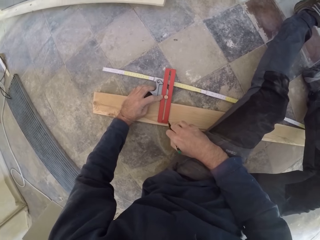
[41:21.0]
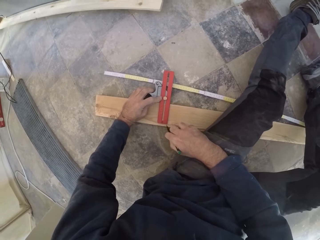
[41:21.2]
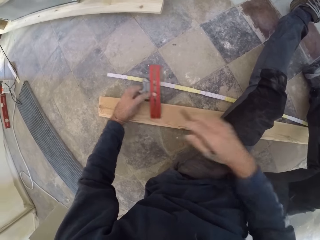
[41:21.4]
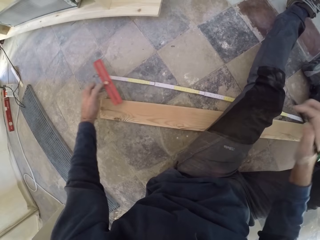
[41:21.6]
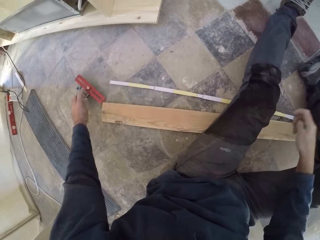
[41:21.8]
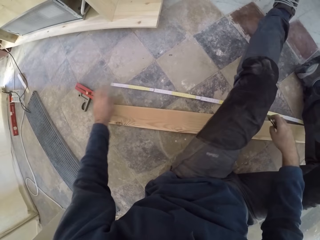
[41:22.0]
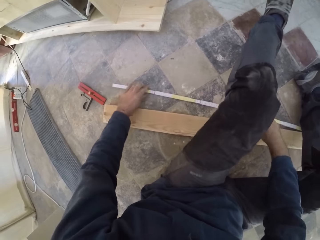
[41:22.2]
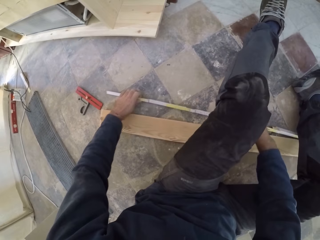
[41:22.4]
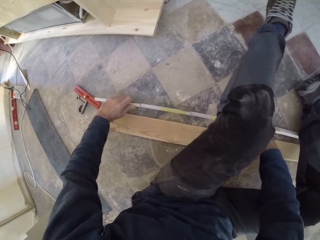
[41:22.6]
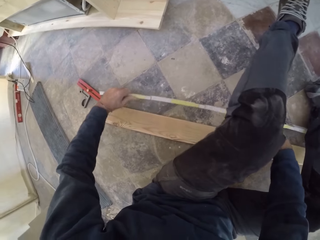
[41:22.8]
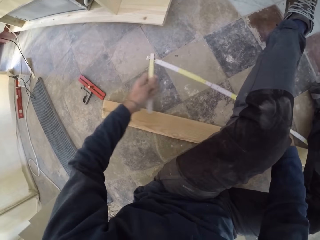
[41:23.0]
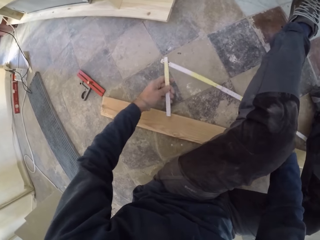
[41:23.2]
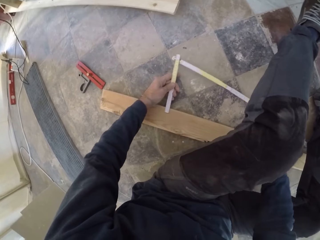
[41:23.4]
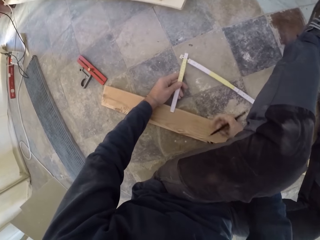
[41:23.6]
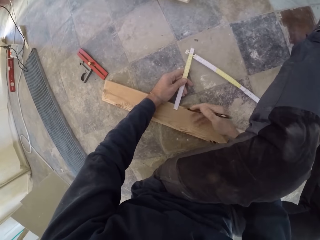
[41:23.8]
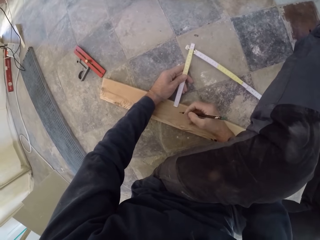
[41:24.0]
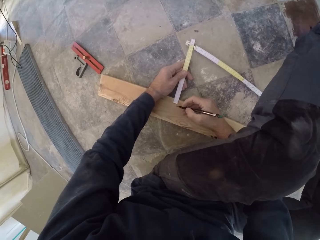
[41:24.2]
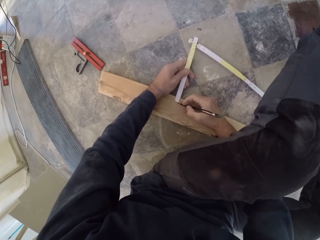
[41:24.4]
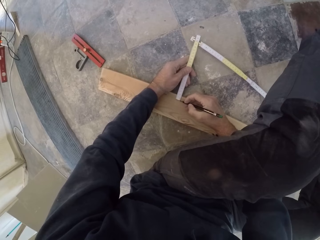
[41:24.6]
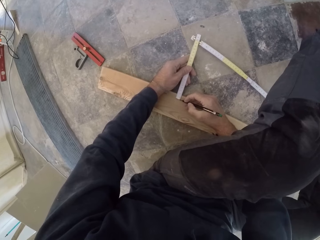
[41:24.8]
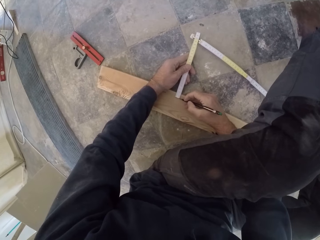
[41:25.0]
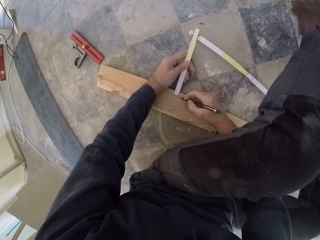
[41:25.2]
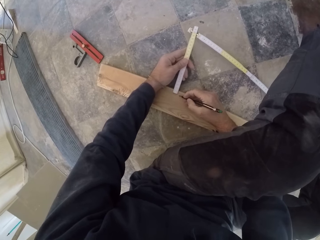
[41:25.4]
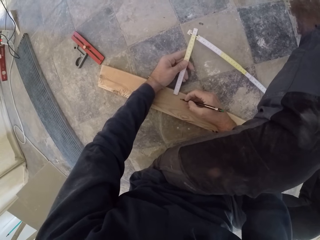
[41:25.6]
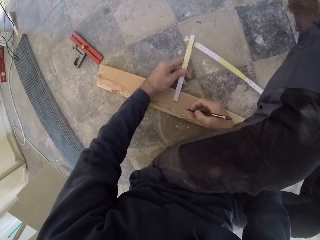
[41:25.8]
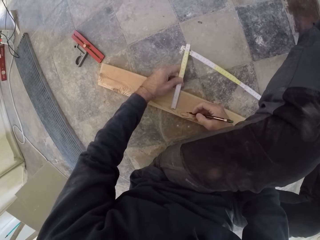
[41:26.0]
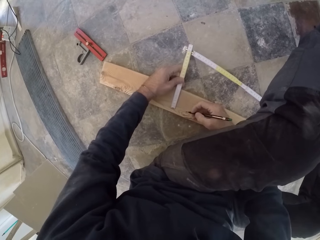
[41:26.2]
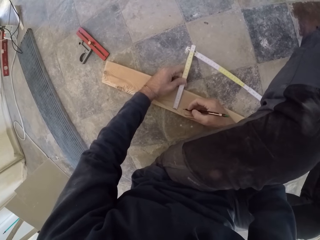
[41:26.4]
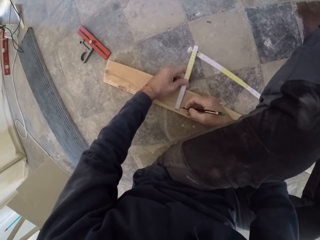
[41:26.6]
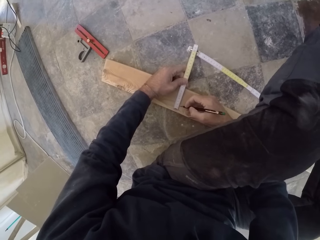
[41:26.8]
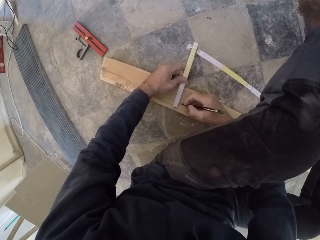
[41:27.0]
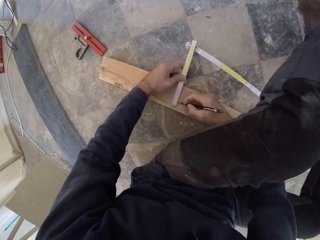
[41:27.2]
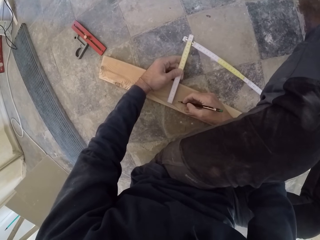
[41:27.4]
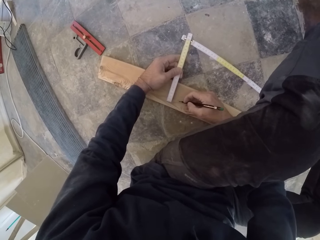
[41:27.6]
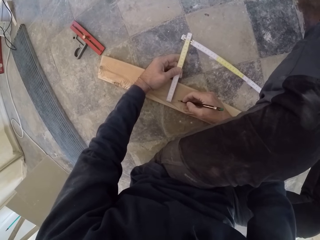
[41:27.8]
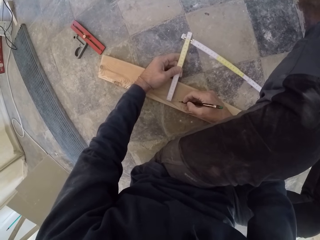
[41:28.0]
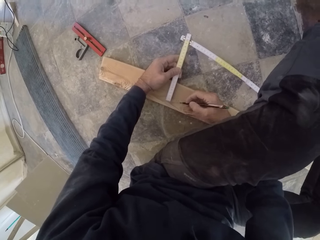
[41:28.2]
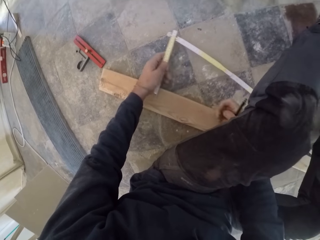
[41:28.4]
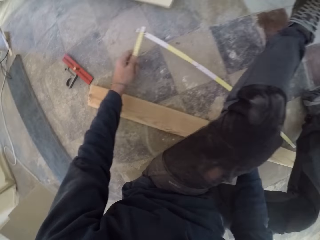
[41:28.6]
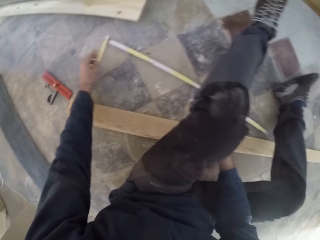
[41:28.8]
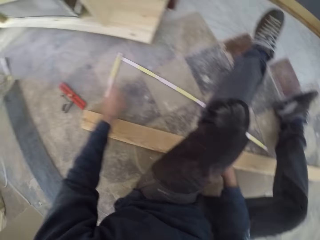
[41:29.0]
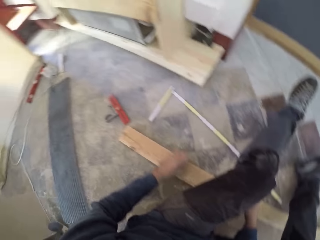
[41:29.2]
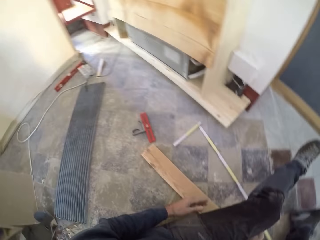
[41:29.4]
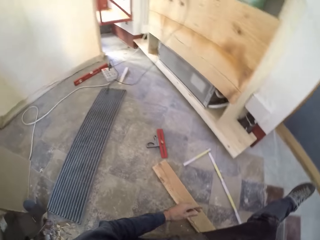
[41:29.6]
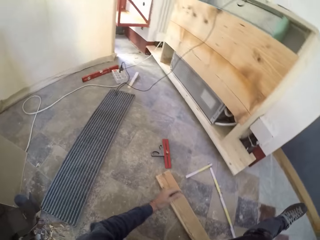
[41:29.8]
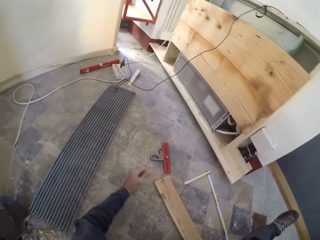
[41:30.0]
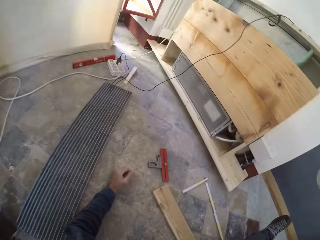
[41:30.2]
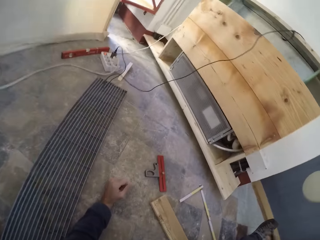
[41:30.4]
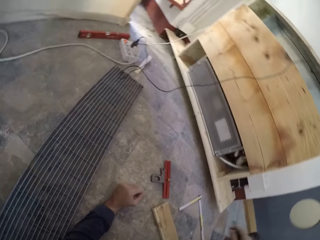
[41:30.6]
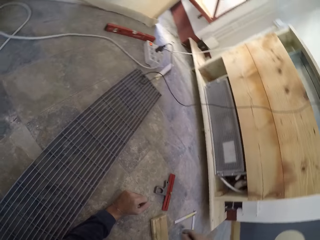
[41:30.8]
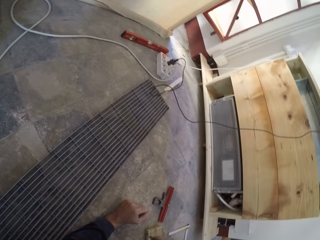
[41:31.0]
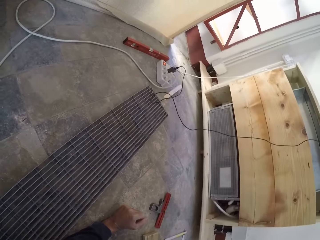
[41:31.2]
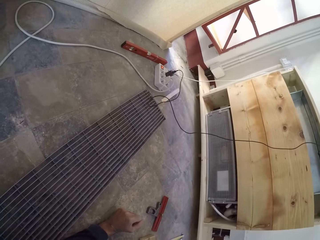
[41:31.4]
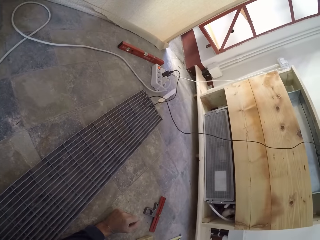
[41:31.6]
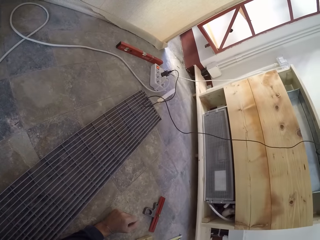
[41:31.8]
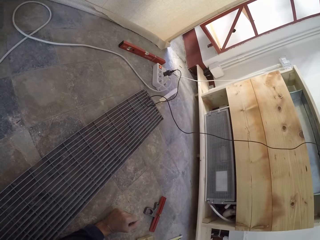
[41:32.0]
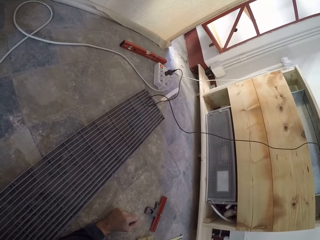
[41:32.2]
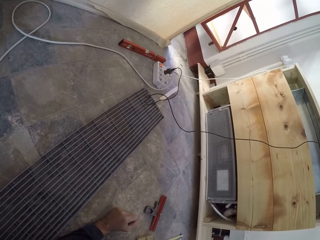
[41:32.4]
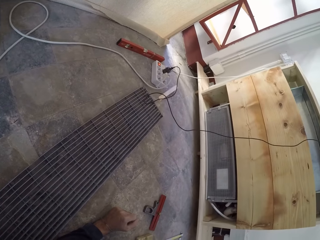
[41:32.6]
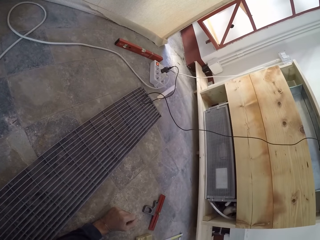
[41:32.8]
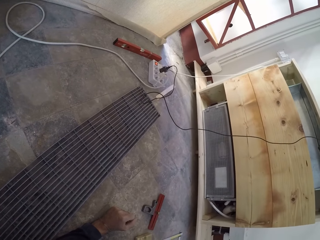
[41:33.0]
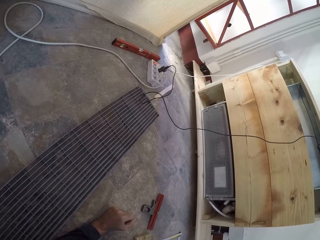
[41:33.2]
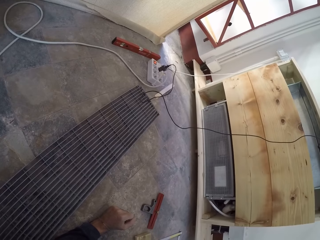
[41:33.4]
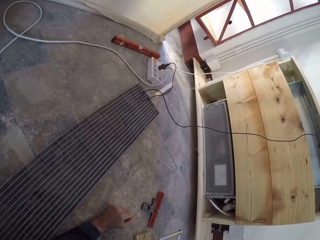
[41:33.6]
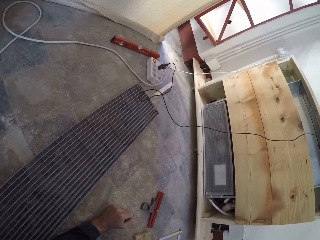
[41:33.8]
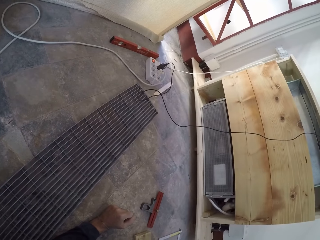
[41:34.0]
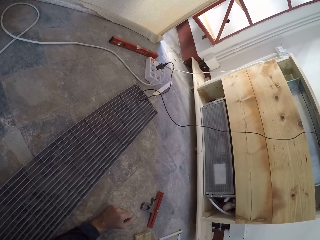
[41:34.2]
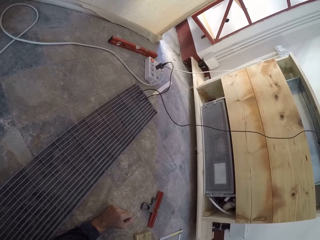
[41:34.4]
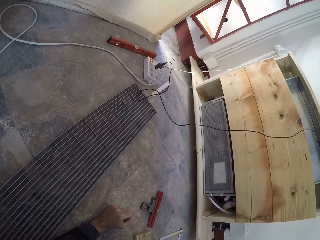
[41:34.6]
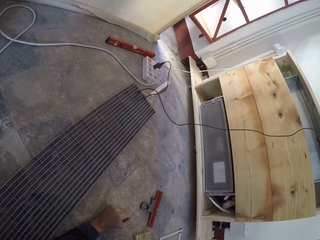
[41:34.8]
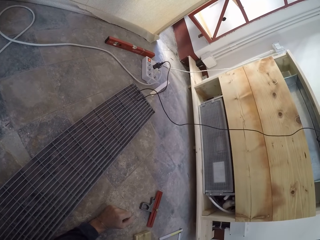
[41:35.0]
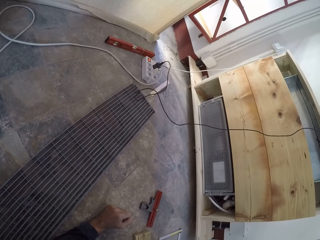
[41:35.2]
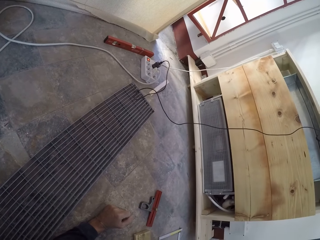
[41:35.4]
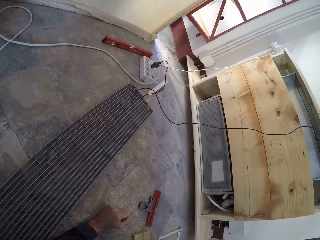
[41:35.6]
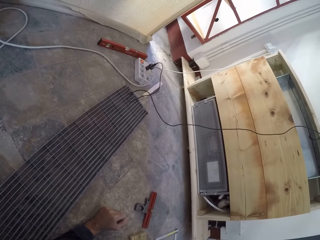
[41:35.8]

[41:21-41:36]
The camera wearer drops the combination square on the floor with his left hand. He picks the folding ruler from the floor with both hands and folds the folding ruler with both hands. He measures the plank with the folding ruler in his left hand. He marks the plank with the pencil in his right hand. He shifts the folding ruler on the plank with his left hand. He marks the plank with the pencil in his right hand. He shifts the folding ruler on the plank with his left hand. He drops the folding ruler in his left hand on the floor. He places his left arm on the floor. He turns around the floor and stares at the cupboard.

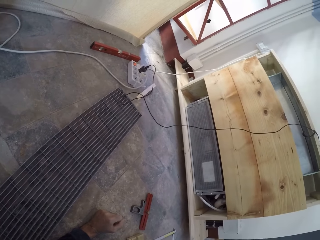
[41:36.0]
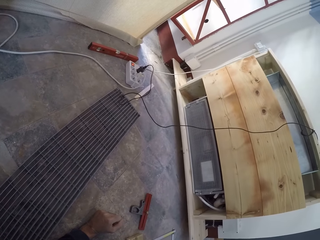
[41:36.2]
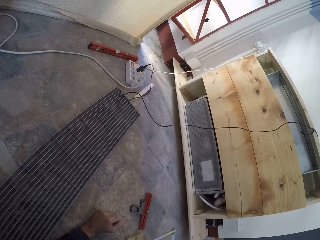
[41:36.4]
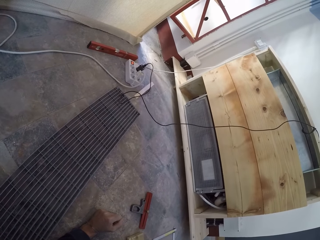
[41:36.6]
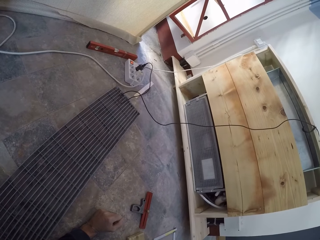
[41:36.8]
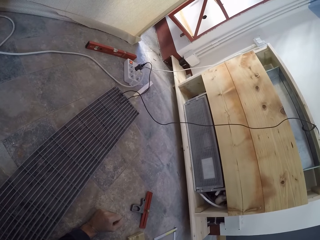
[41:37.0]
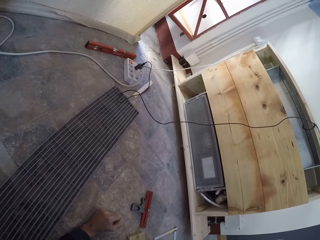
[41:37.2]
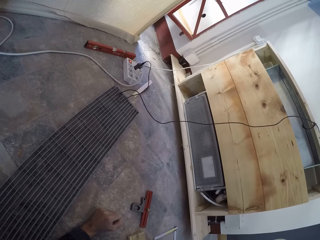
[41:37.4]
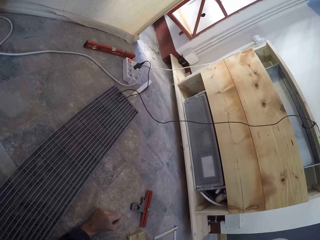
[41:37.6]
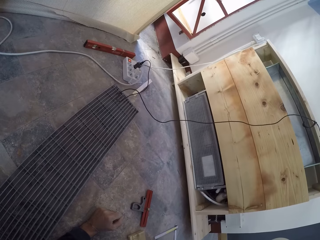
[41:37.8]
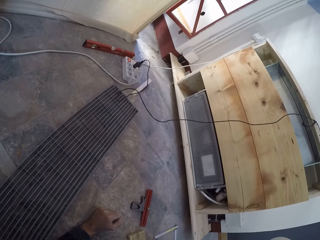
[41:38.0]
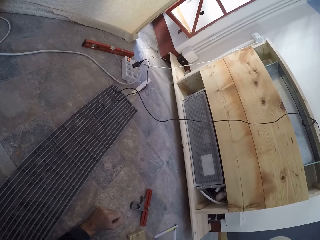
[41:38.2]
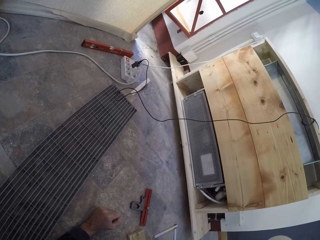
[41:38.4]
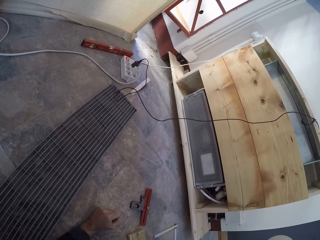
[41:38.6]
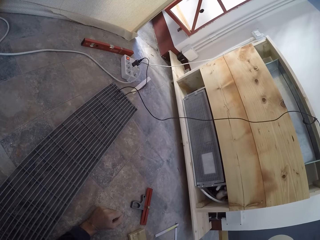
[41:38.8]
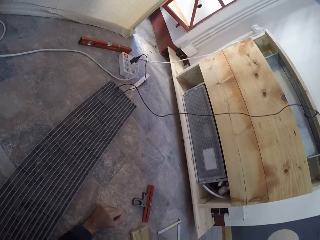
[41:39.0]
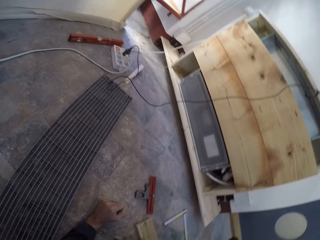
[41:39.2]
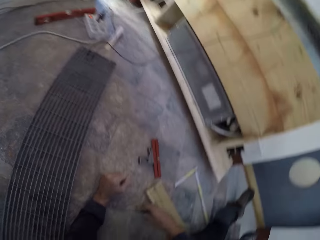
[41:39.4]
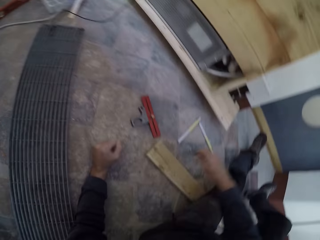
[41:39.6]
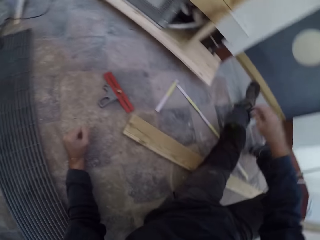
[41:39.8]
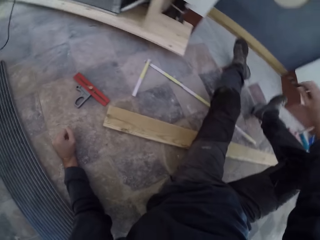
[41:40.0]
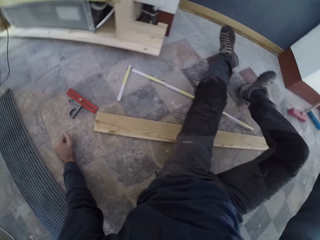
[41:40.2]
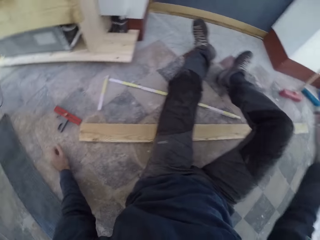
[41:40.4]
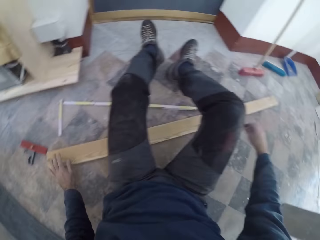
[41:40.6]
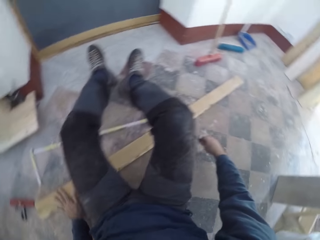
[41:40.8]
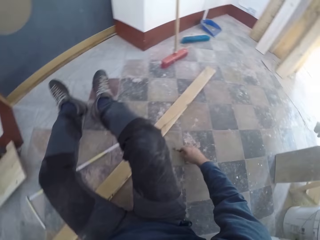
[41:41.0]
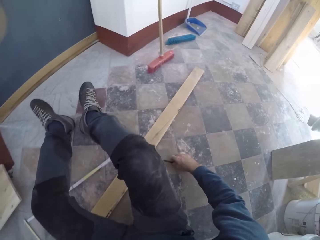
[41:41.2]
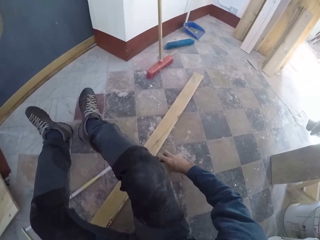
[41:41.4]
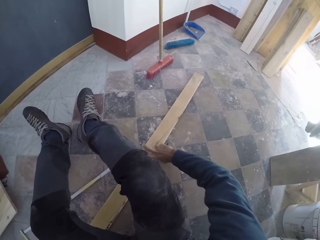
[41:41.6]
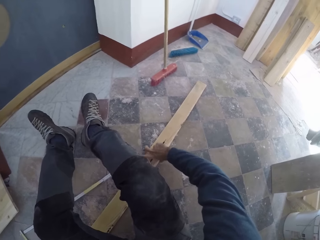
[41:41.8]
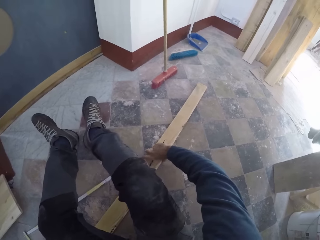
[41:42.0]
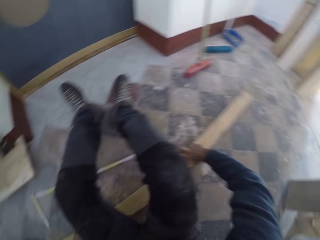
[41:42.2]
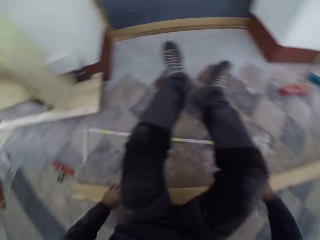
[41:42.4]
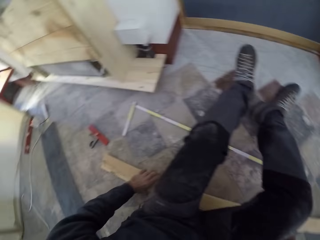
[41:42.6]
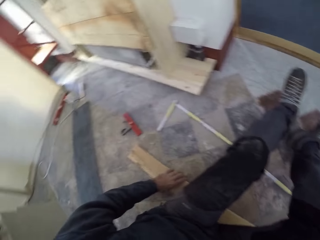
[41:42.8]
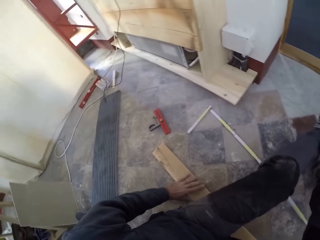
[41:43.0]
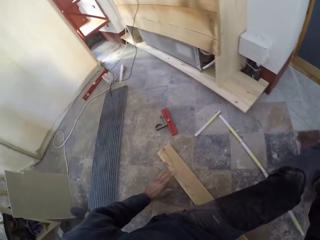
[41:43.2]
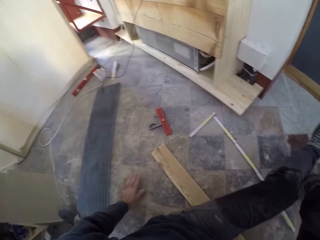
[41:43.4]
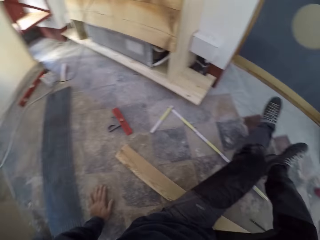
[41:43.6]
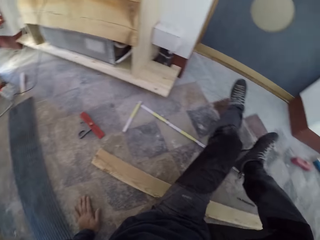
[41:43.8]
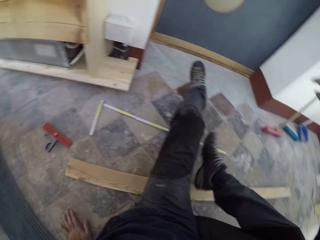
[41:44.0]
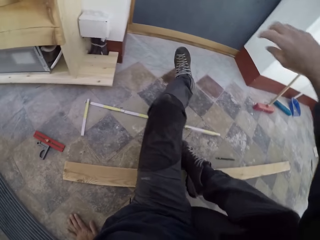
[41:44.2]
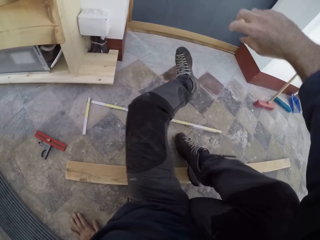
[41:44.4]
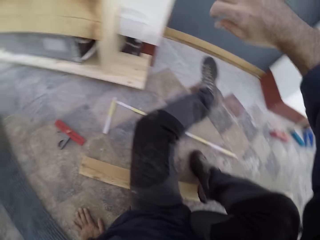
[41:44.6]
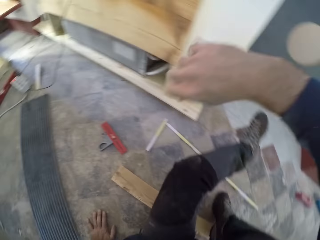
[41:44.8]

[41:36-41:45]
The camera wearer shifts the plank with his right hand. He moves his left hand from the plank to the floor. He touches the wood from the floor.
